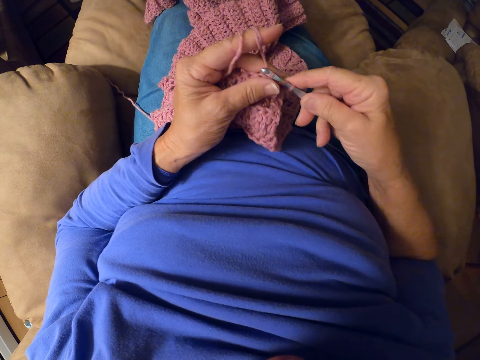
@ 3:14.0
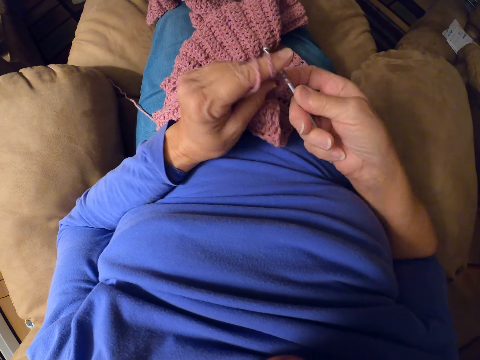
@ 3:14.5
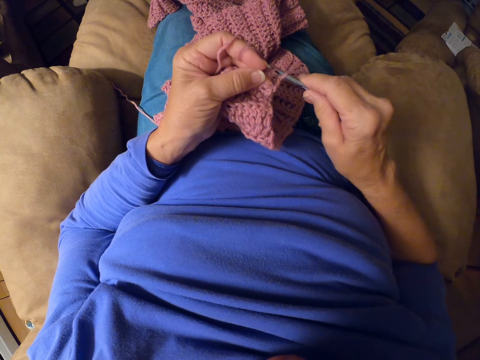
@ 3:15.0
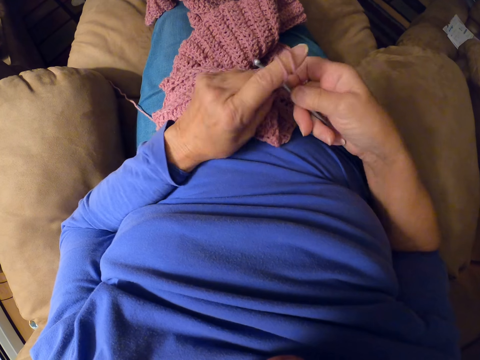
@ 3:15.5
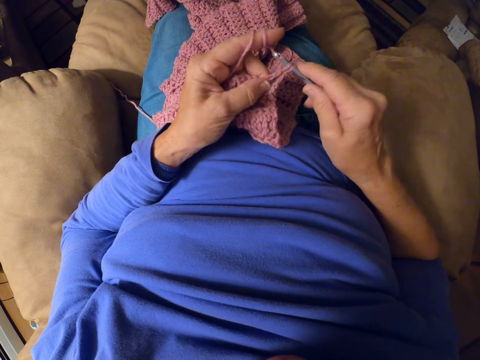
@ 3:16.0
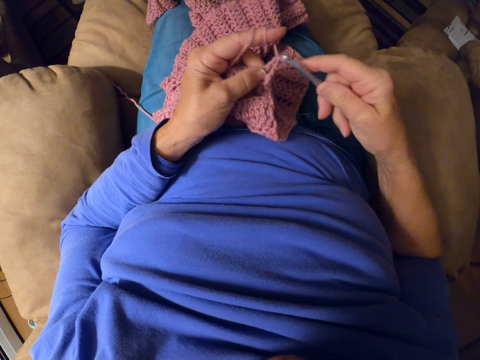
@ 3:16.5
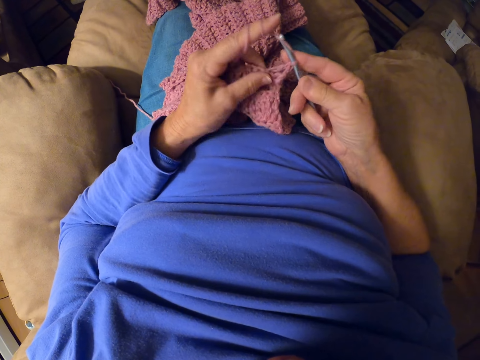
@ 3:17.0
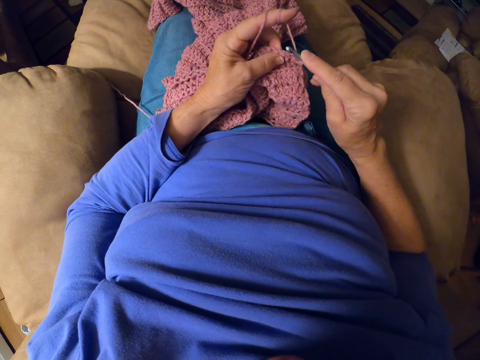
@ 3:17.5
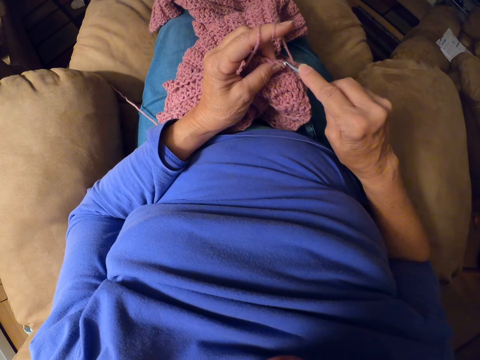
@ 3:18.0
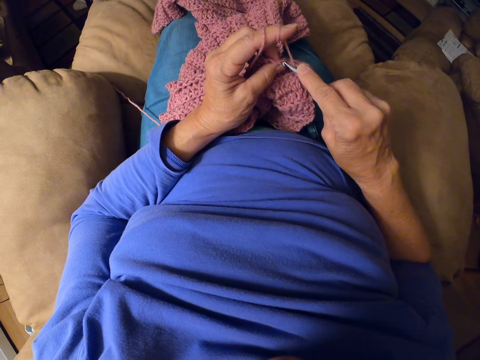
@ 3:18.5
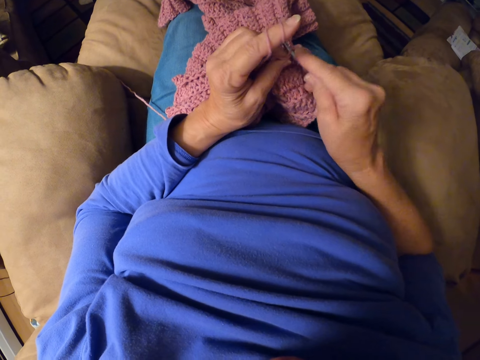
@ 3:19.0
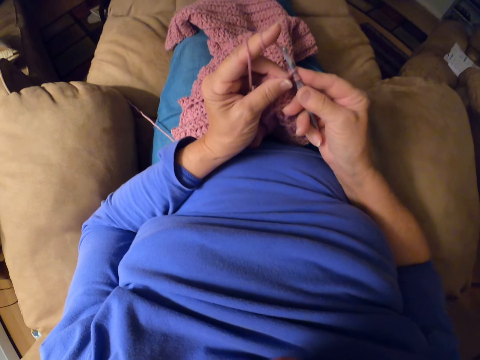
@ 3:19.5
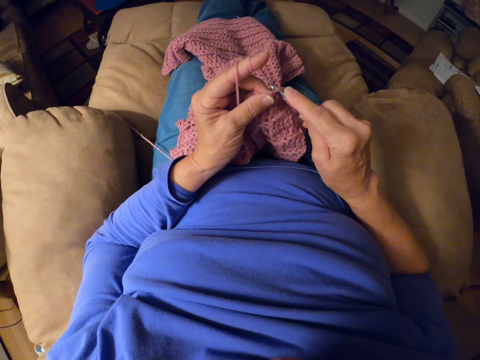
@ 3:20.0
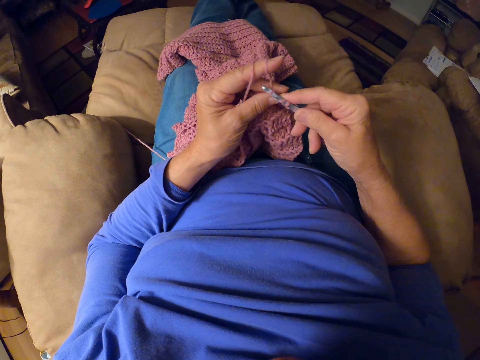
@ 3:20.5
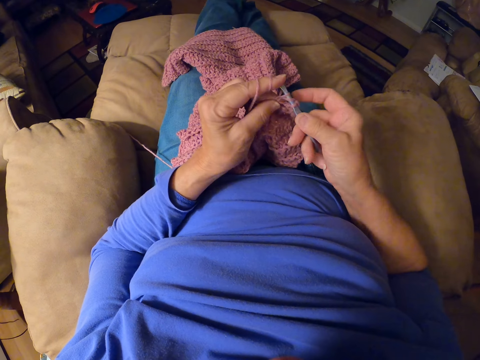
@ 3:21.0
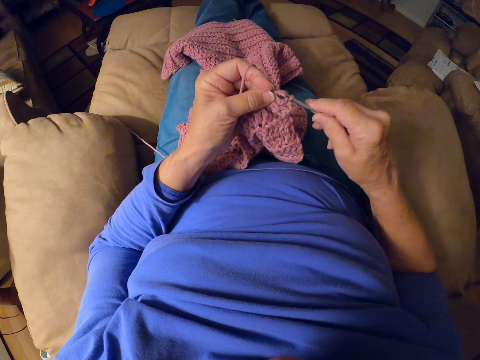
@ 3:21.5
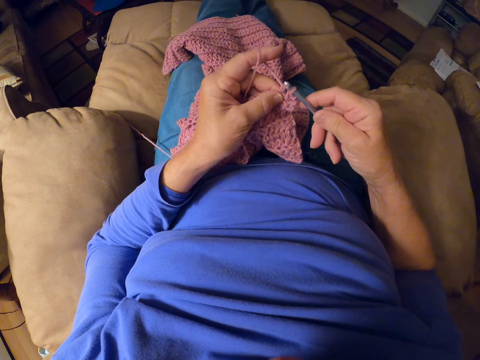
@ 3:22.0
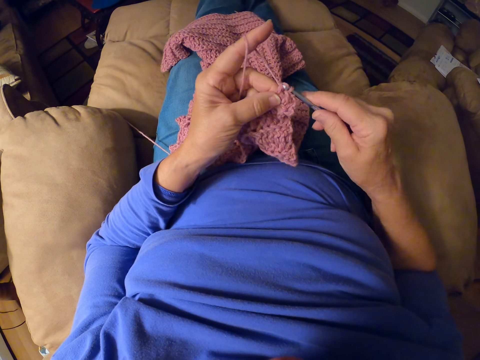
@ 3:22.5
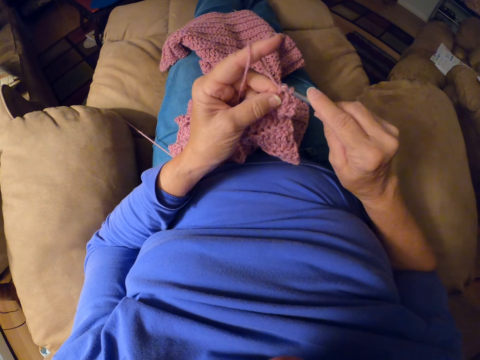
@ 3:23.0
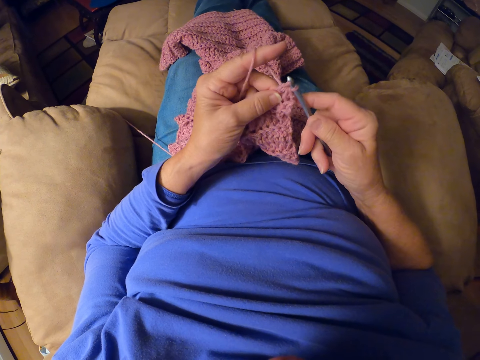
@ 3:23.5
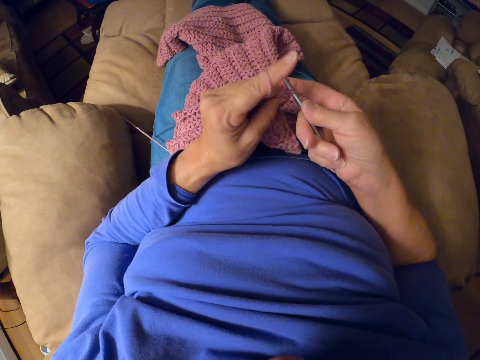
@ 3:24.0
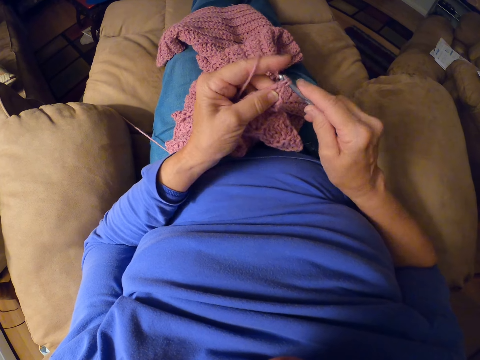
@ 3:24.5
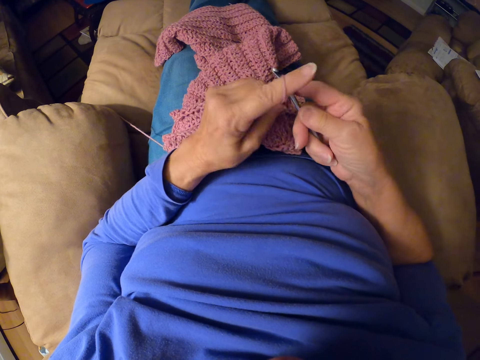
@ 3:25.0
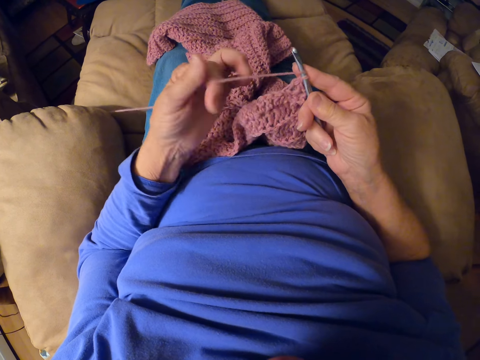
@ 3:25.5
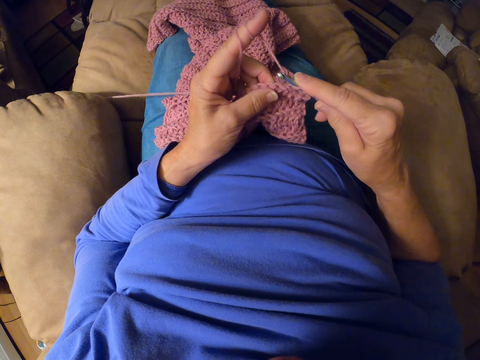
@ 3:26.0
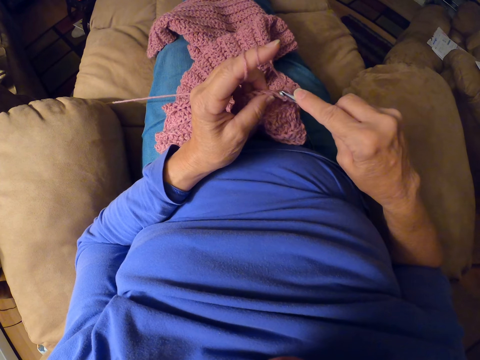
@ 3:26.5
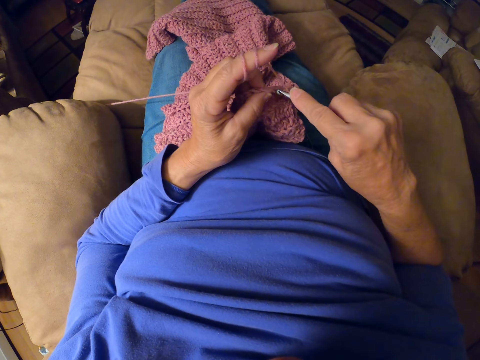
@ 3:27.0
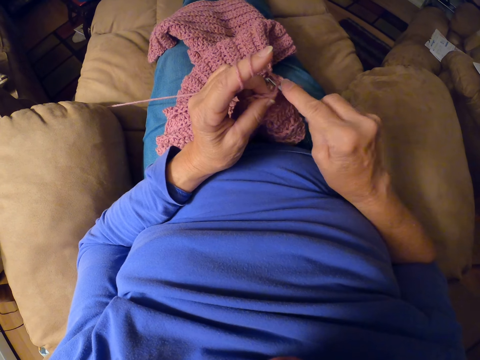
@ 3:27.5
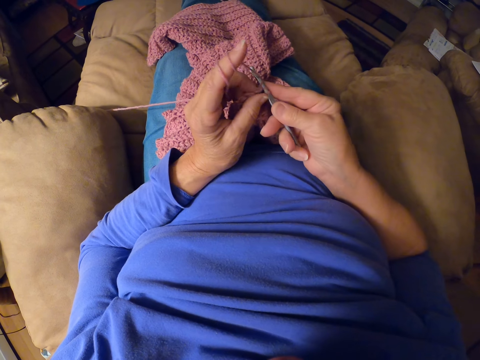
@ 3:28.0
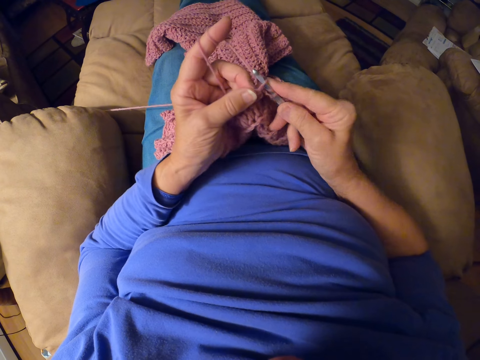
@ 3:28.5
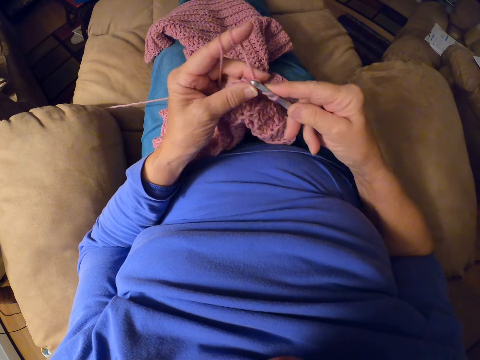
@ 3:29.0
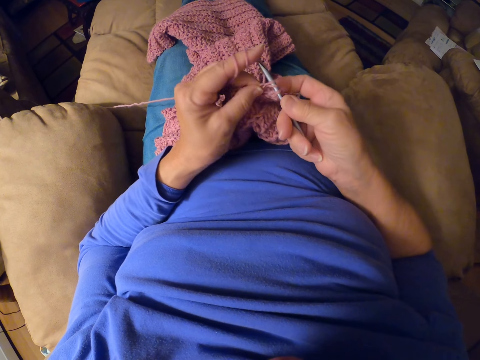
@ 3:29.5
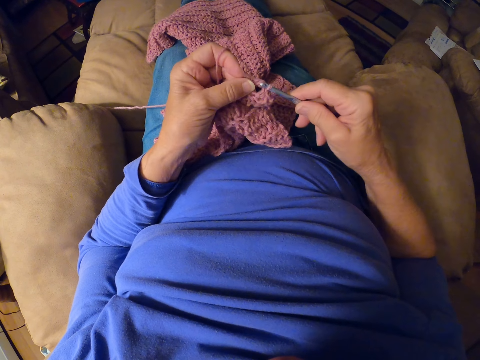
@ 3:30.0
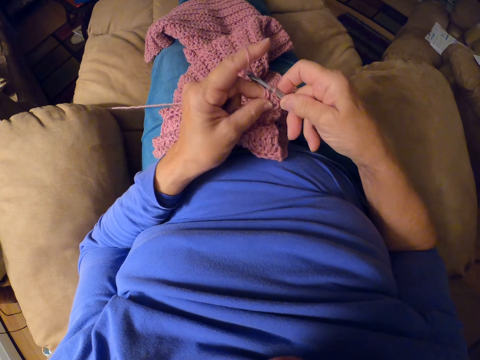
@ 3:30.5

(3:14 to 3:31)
The camera wearer wraps the yarn around her left fingers. She resumes crocheting the yarn with the crochet hook.

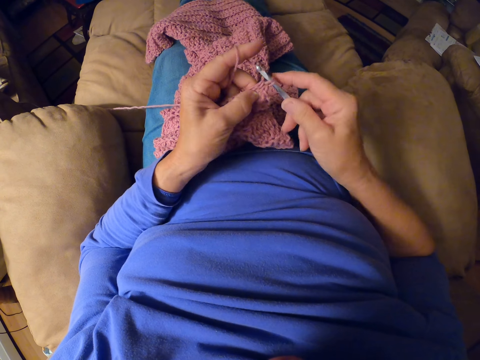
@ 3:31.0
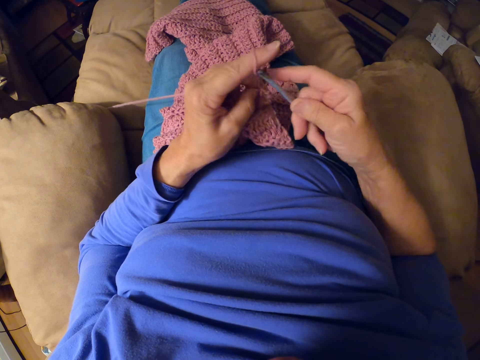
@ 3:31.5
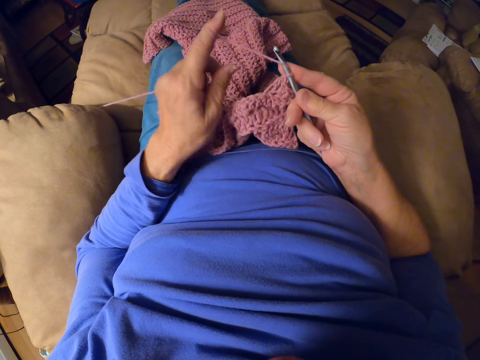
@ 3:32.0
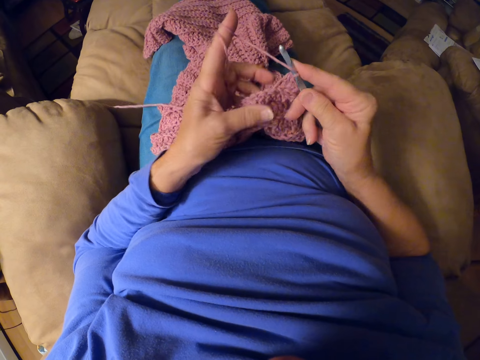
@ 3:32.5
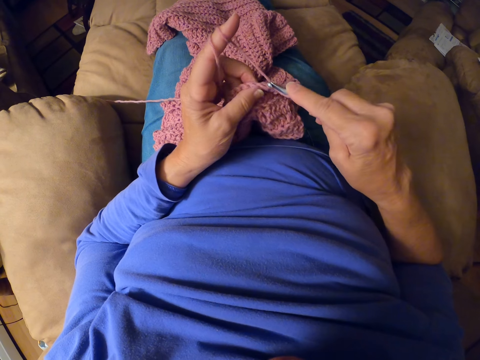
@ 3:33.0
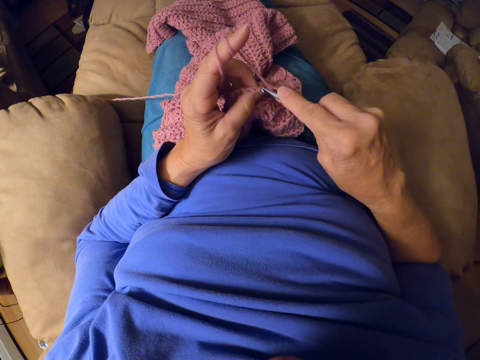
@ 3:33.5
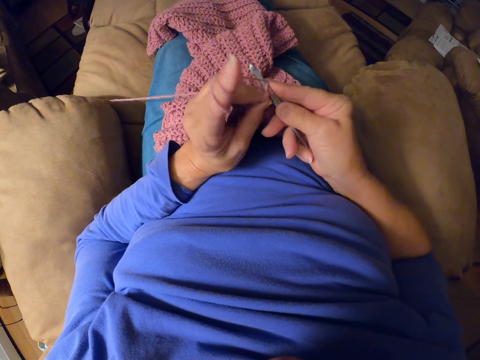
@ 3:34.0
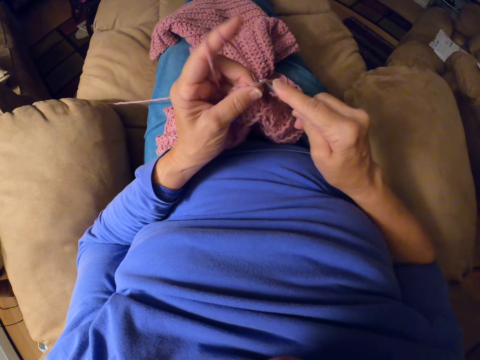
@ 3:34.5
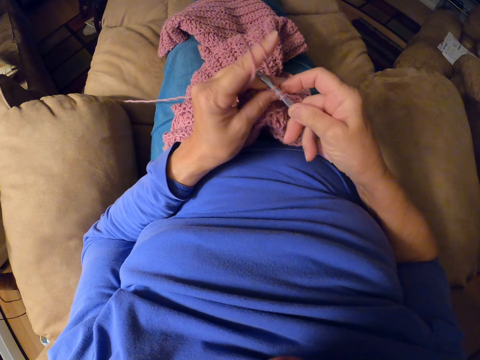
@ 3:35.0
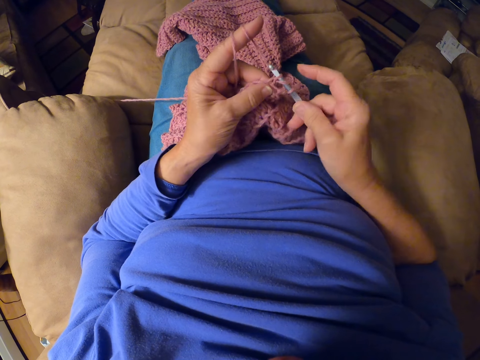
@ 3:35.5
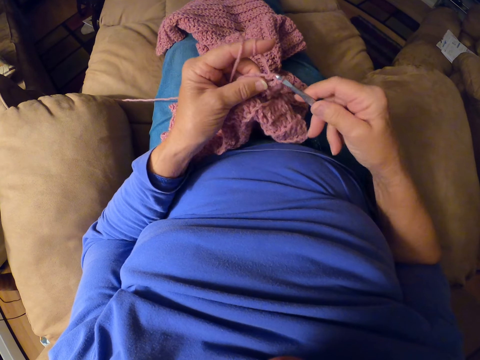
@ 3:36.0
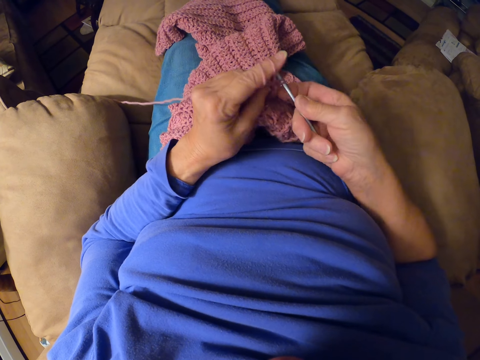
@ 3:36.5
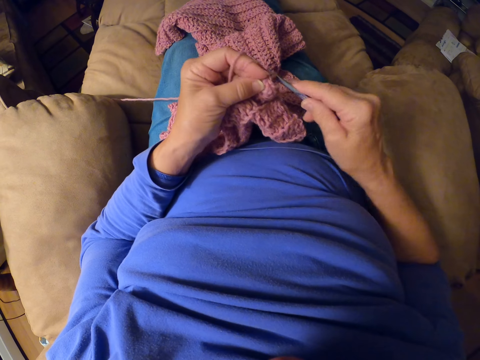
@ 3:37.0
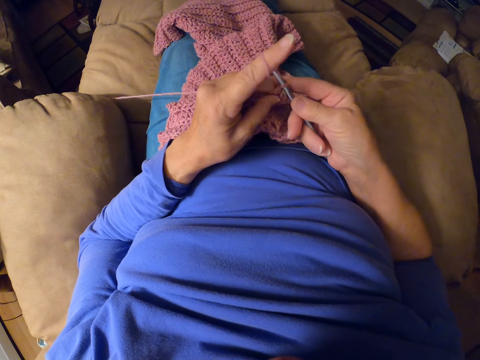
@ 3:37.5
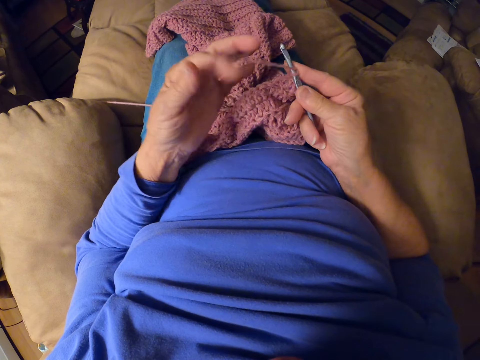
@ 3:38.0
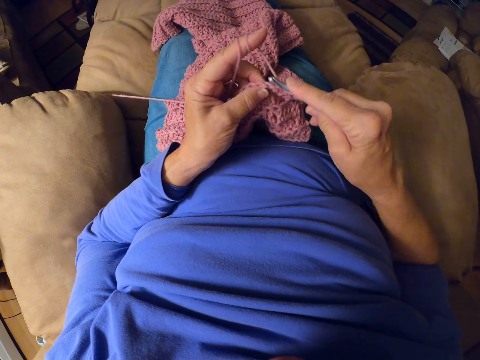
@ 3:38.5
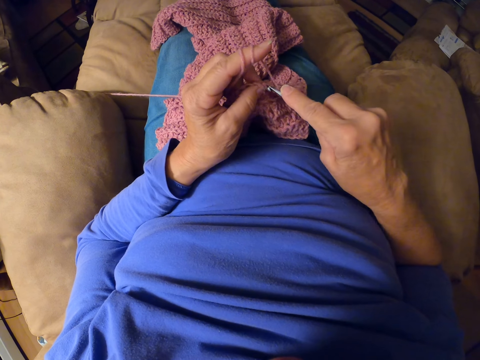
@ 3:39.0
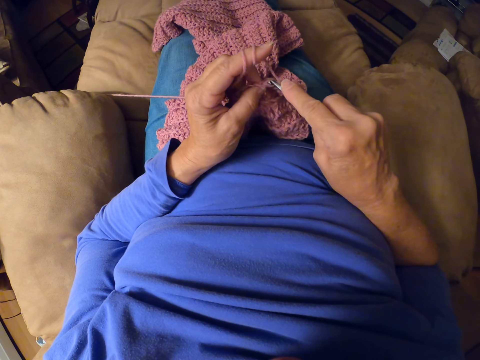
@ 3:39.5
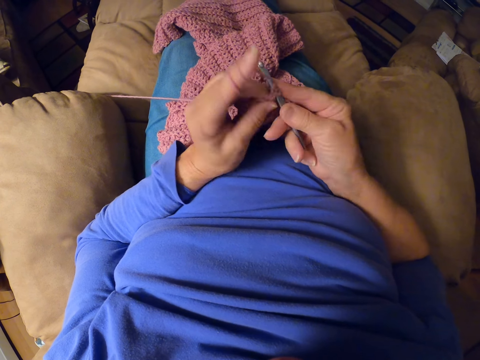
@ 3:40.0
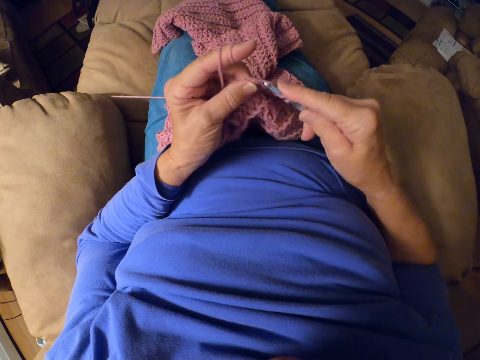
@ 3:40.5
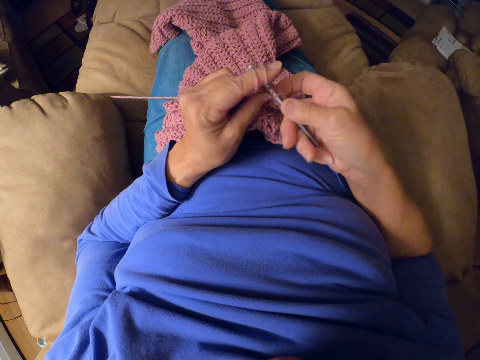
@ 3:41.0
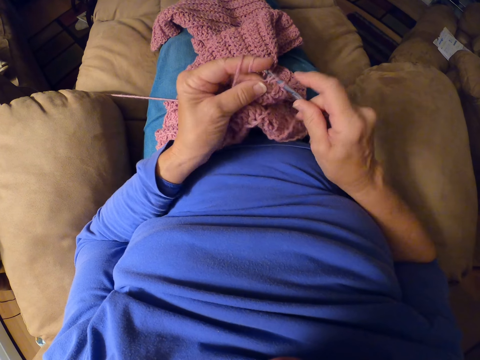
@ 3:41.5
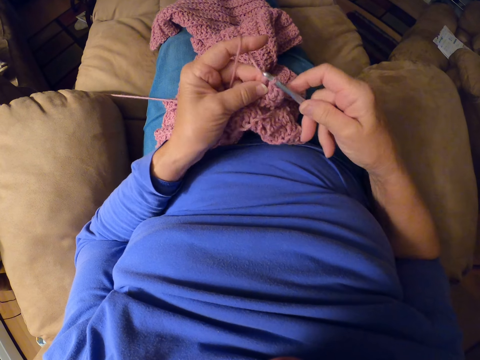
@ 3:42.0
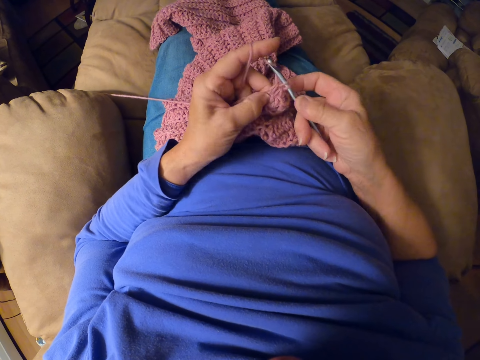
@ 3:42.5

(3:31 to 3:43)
The camera wearer wraps the yarn around her left fingers. She resumes crocheting the yarn with the crochet hook. She wraps the yarn around her left fingers. She resumes crocheting the yarn with the crochet hook.
